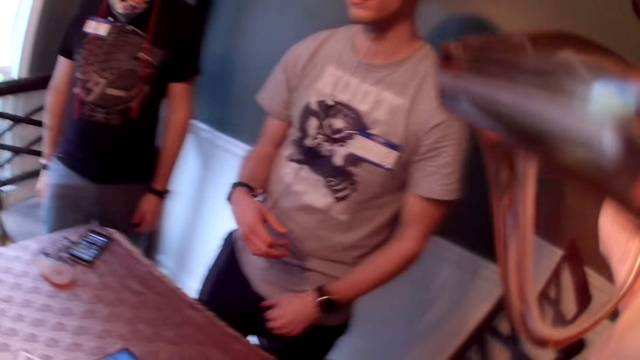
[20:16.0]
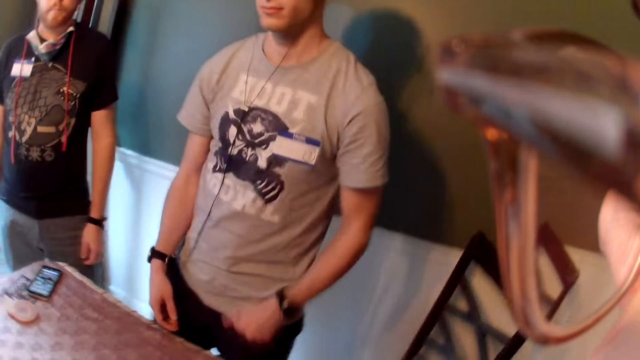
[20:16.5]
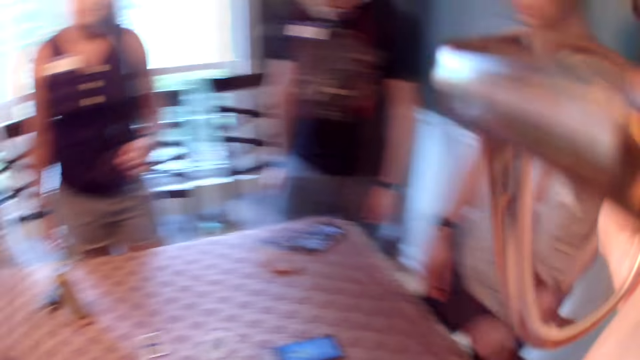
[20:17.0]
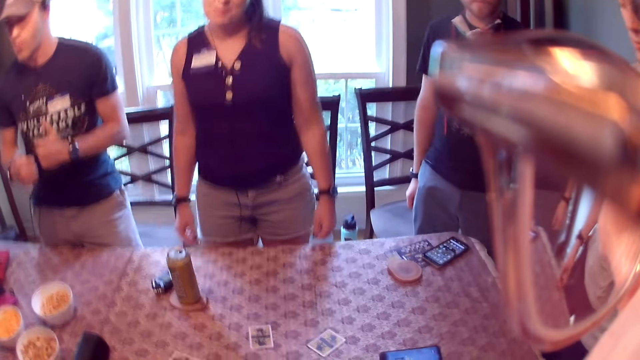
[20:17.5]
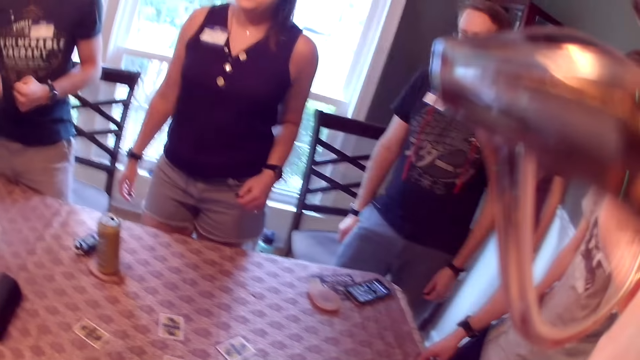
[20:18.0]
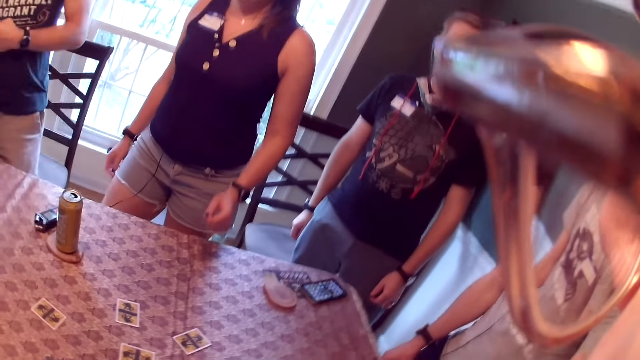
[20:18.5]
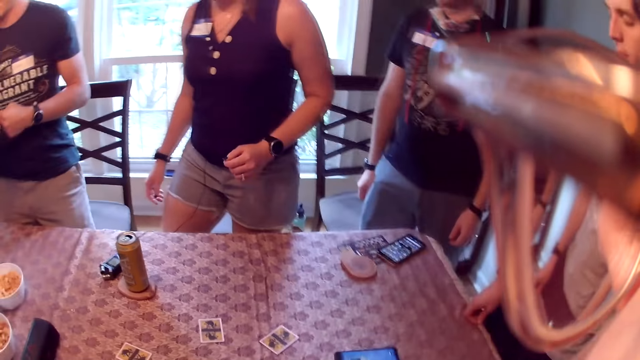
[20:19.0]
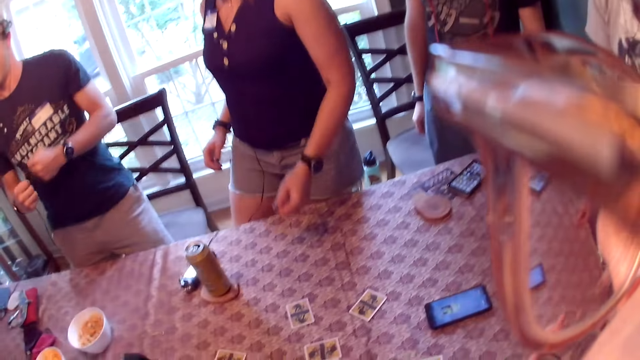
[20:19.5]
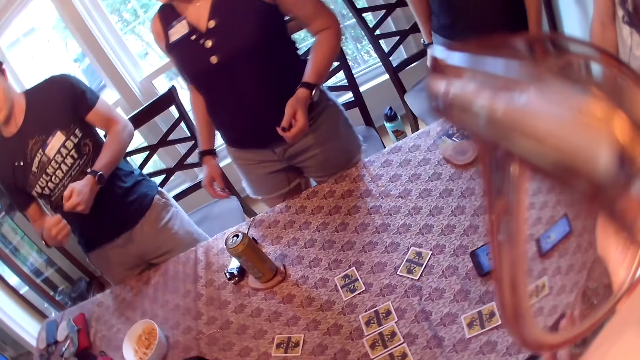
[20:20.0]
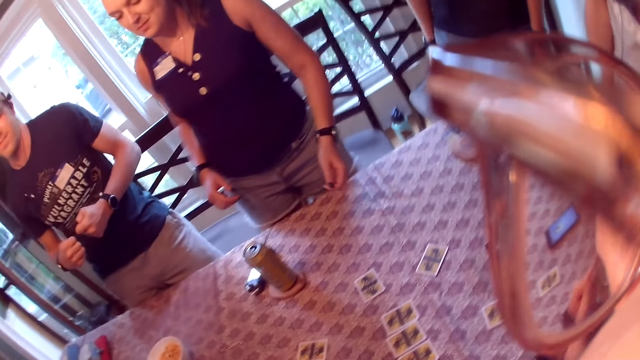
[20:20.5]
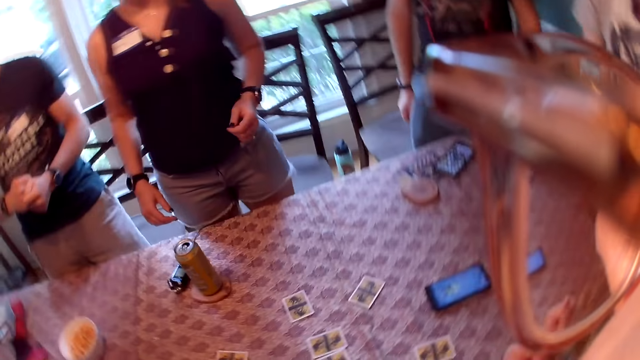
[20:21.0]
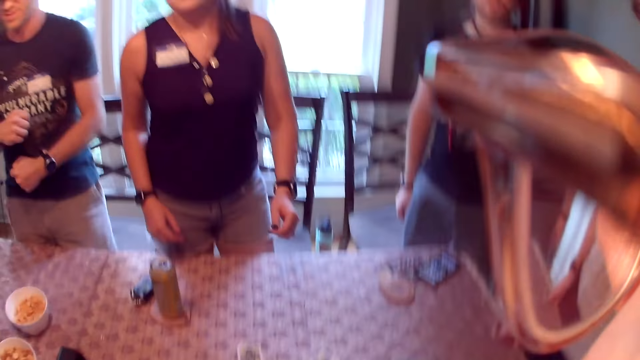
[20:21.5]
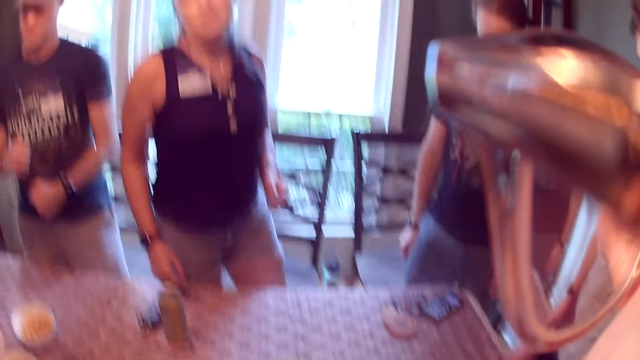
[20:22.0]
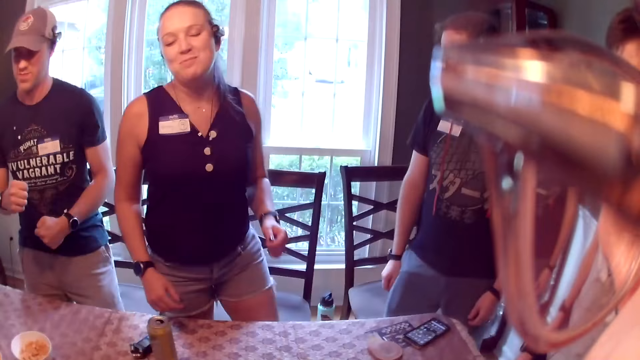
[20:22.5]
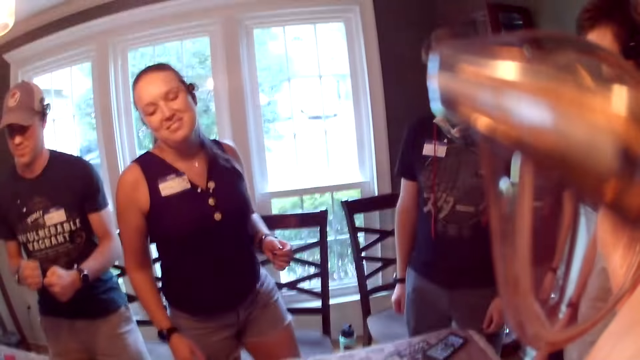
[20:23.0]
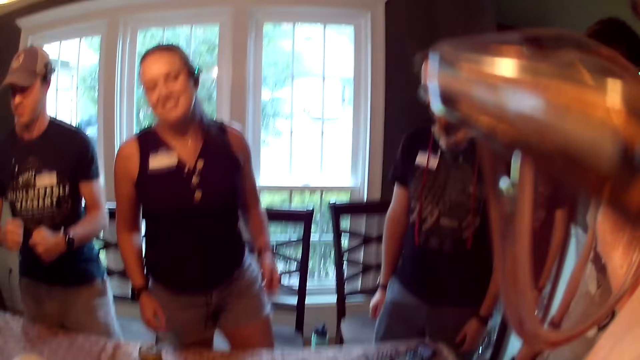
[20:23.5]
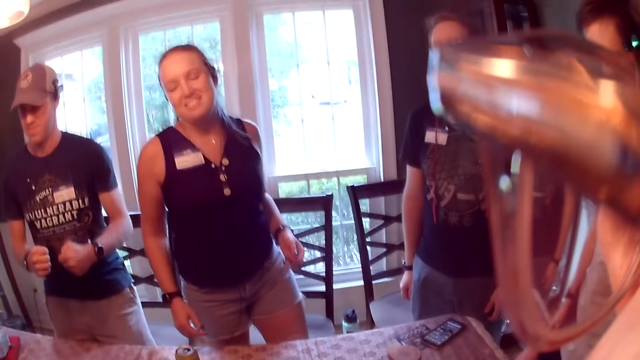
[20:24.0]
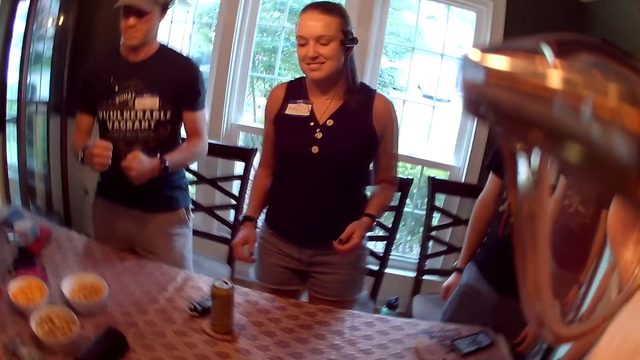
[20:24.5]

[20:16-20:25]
The camera wearer looks around.

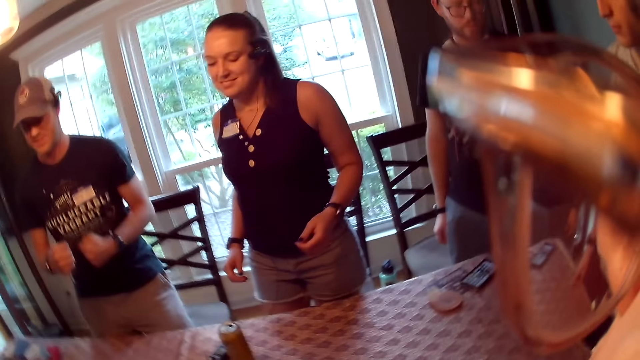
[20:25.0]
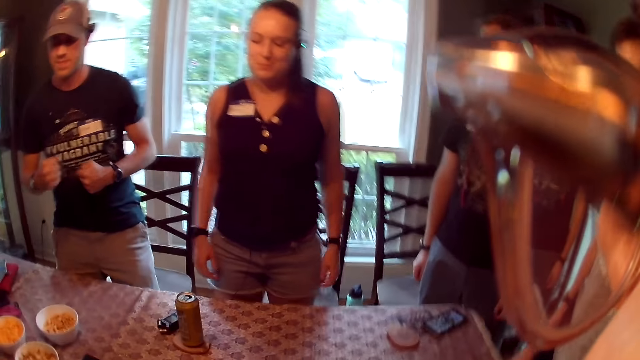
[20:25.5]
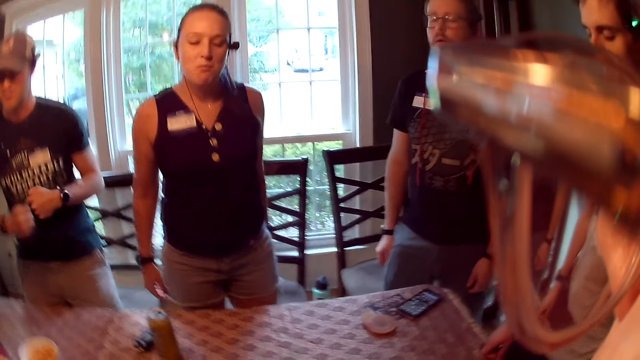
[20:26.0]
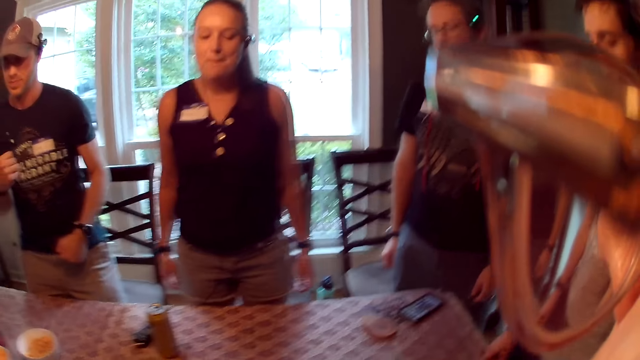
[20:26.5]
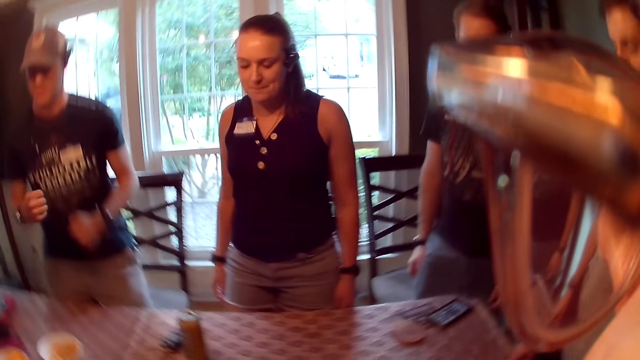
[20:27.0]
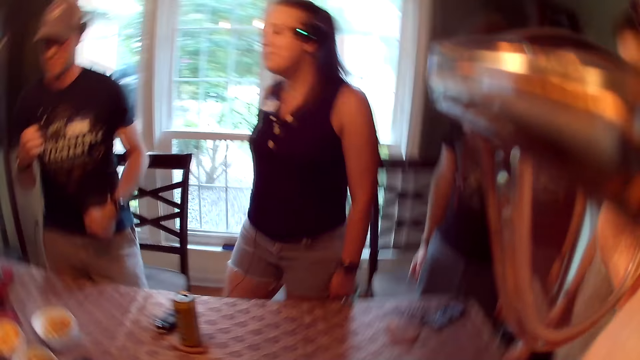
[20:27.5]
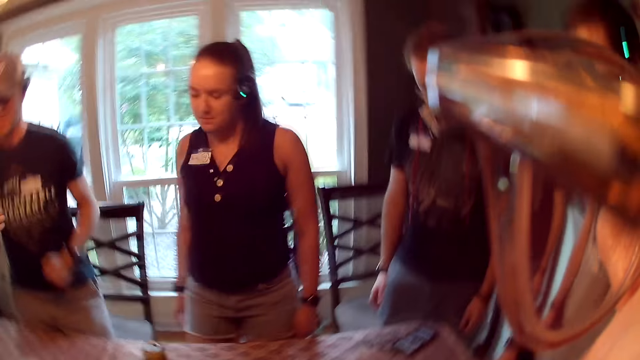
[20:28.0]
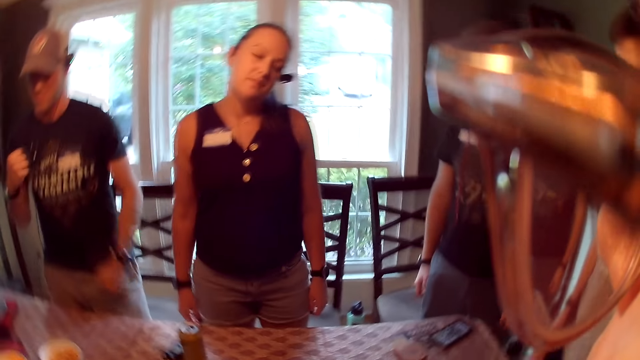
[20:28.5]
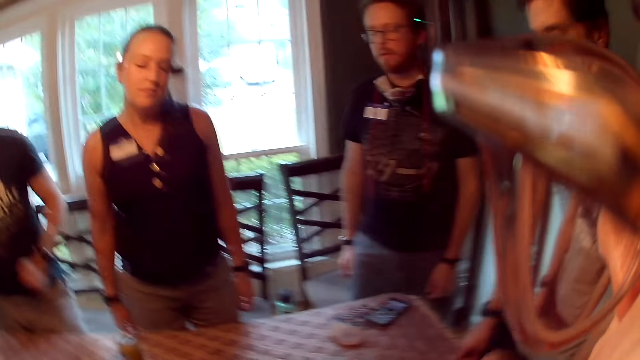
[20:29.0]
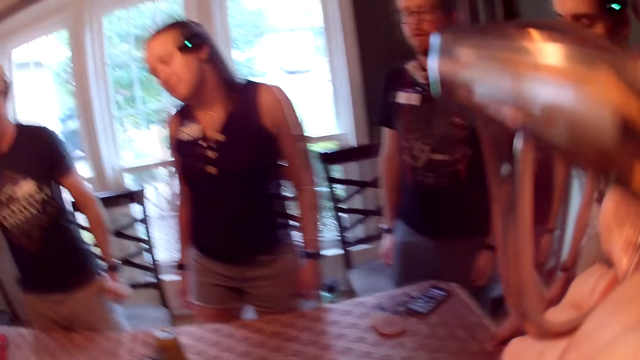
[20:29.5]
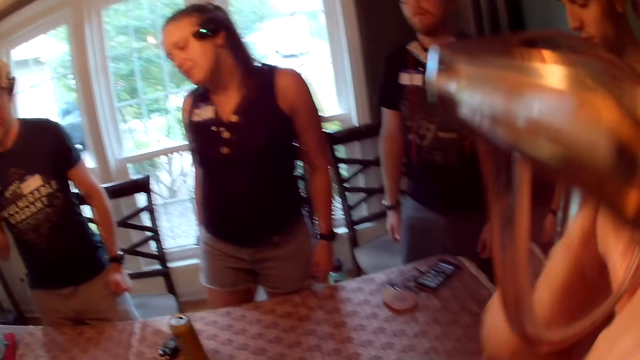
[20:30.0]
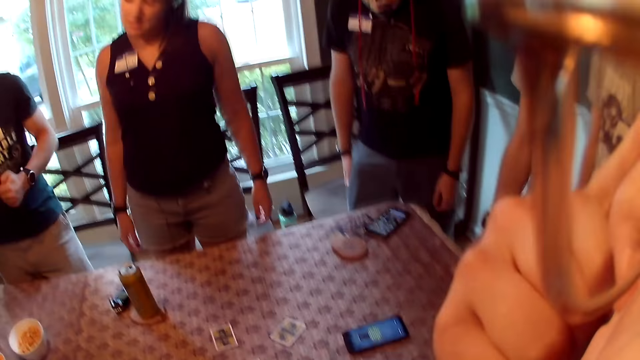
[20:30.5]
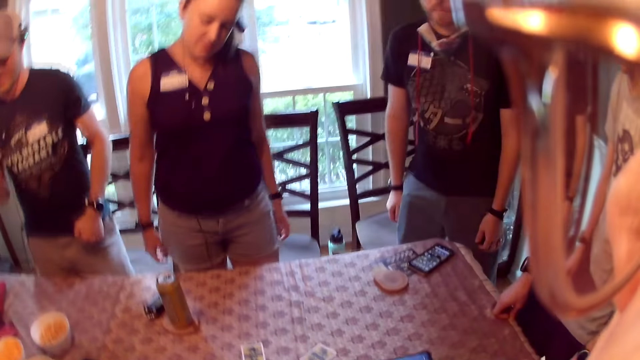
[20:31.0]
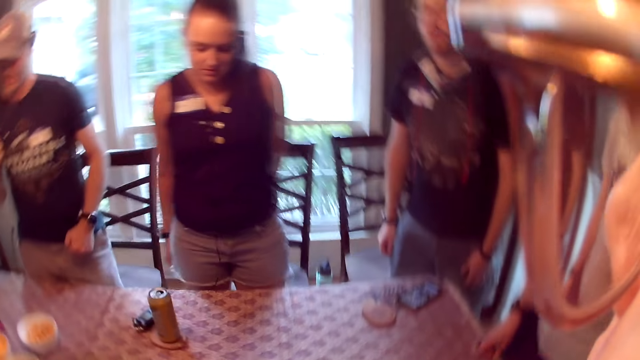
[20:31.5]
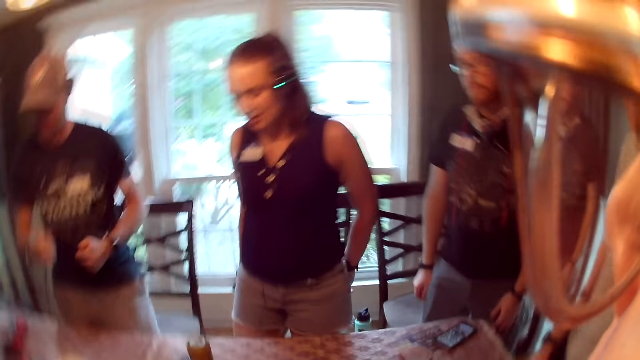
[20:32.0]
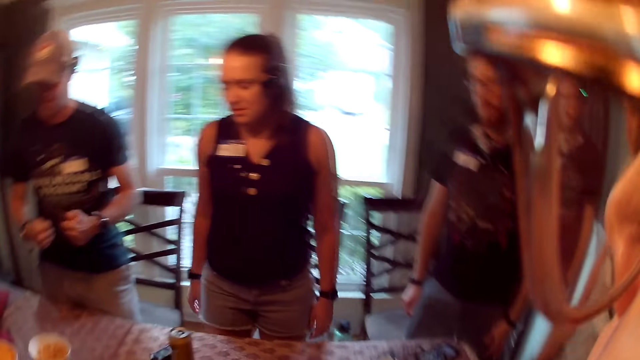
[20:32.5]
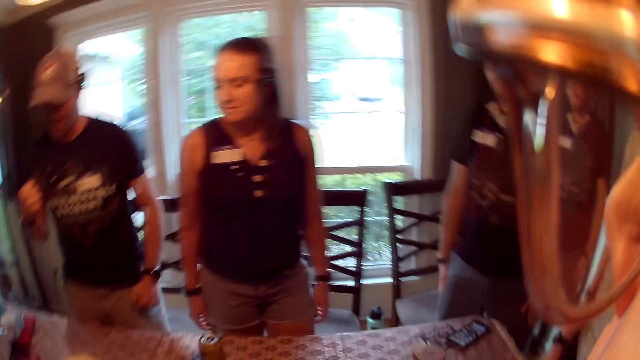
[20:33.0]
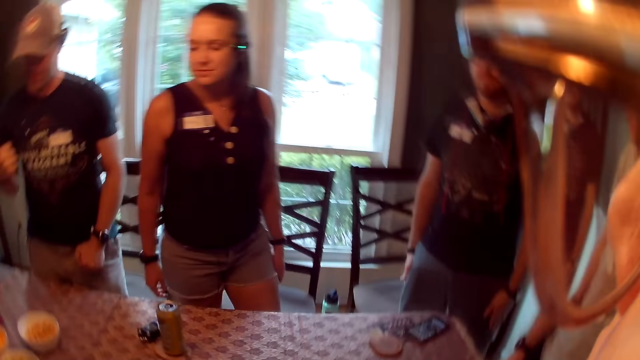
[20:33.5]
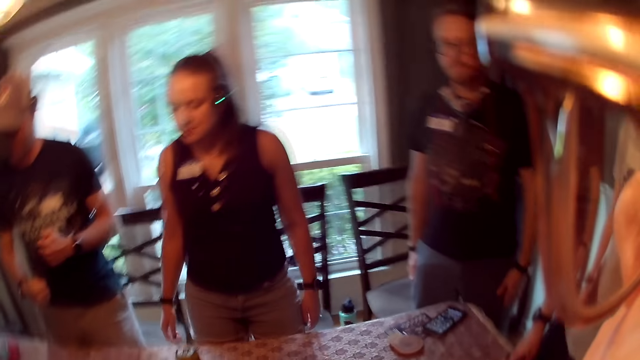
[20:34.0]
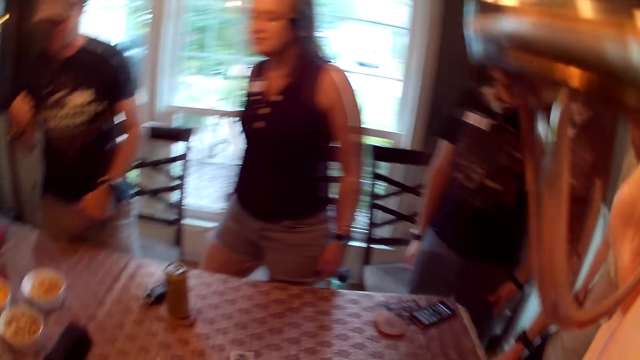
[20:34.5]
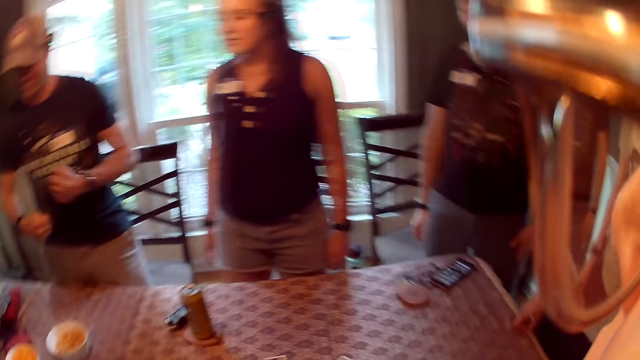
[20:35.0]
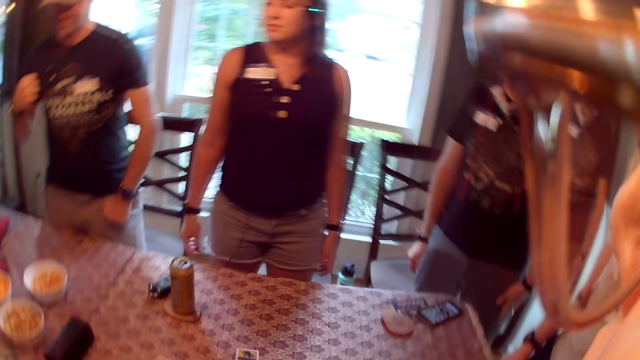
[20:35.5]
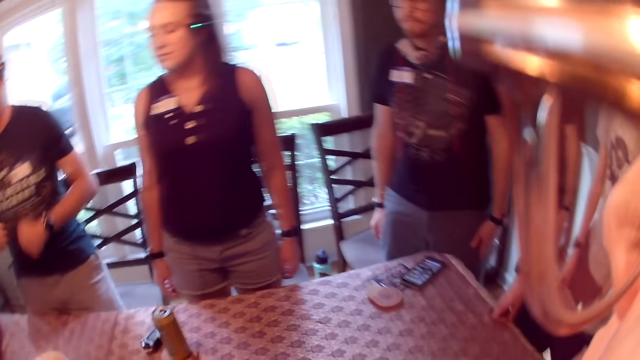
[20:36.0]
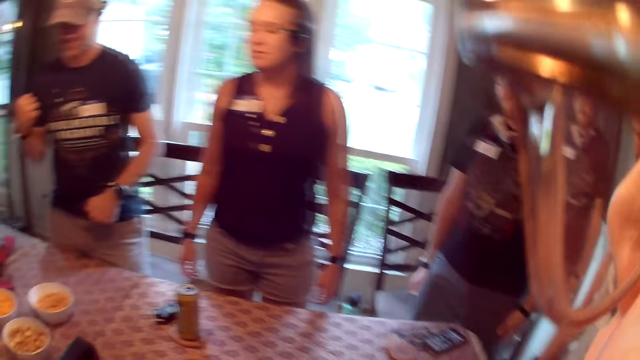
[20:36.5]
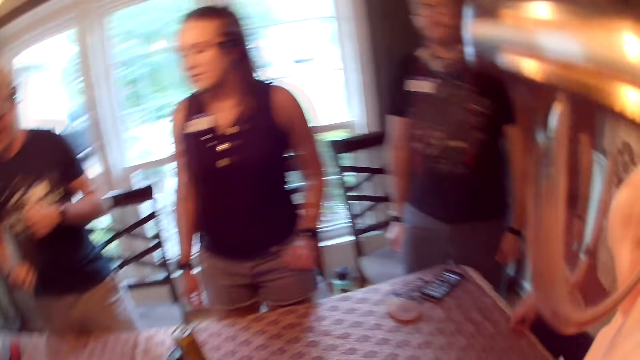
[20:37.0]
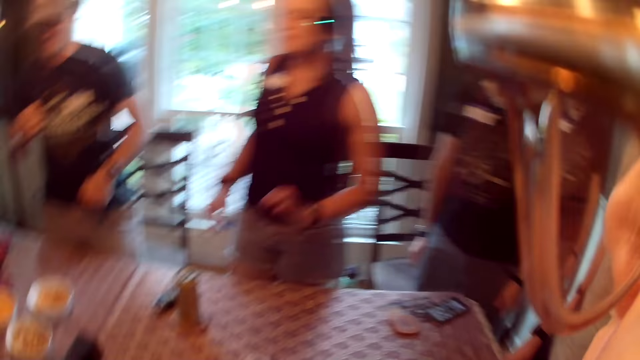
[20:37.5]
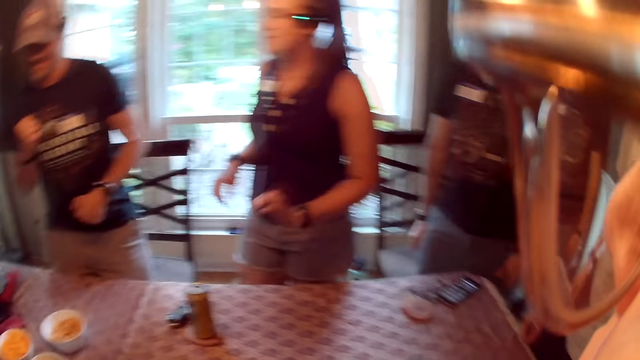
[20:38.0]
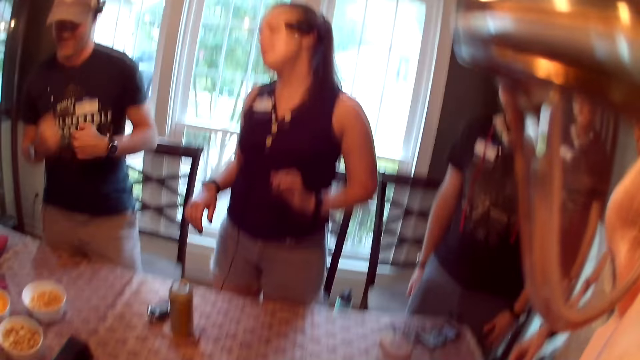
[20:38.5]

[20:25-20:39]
The camera wearer converses with the group of people. They raise the hand and dance.
